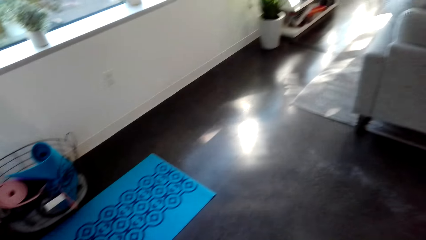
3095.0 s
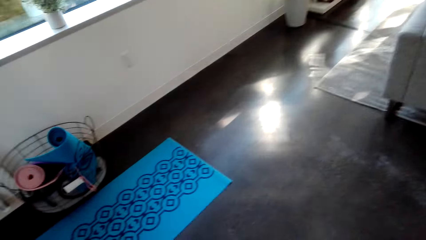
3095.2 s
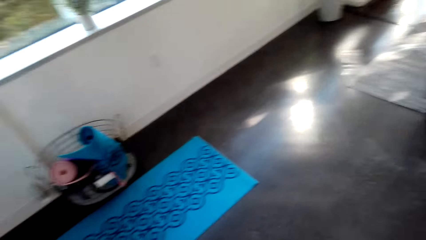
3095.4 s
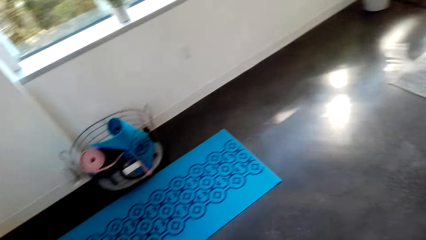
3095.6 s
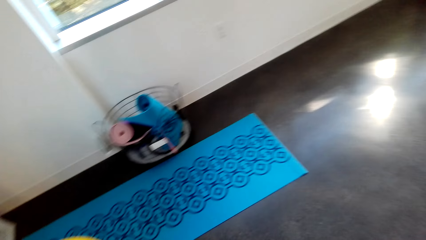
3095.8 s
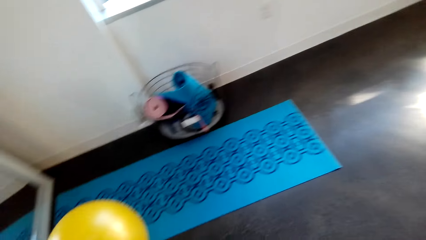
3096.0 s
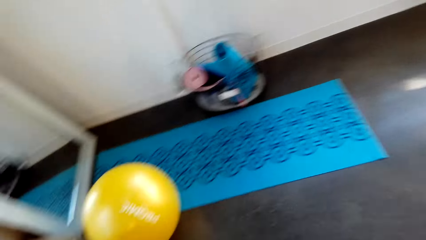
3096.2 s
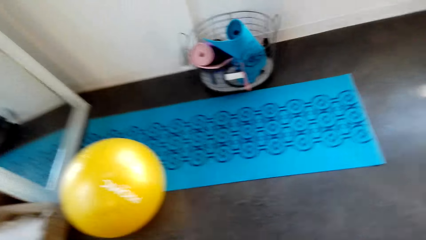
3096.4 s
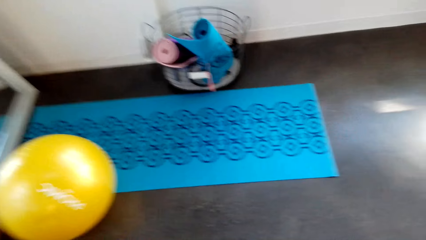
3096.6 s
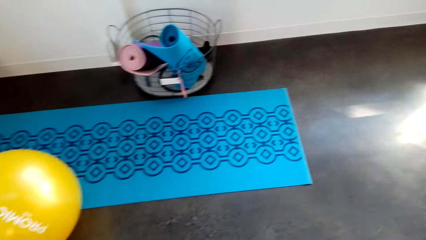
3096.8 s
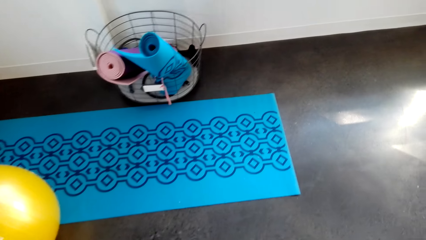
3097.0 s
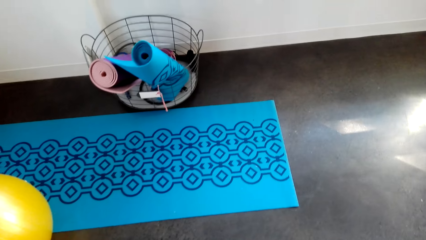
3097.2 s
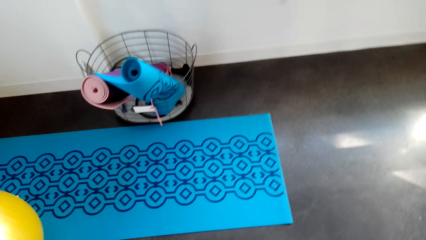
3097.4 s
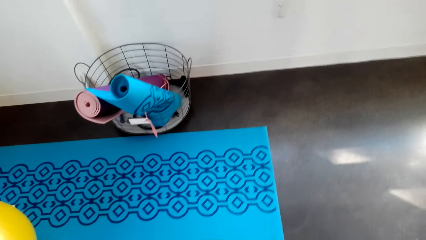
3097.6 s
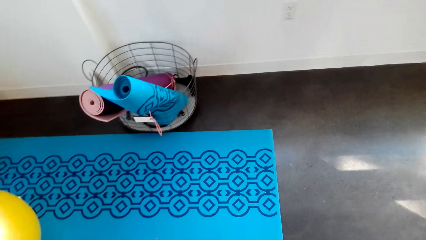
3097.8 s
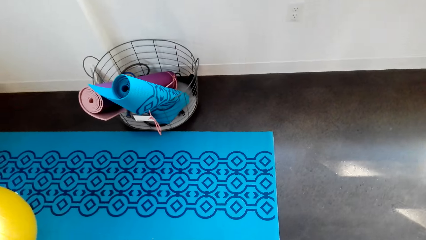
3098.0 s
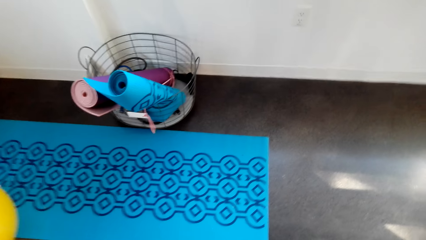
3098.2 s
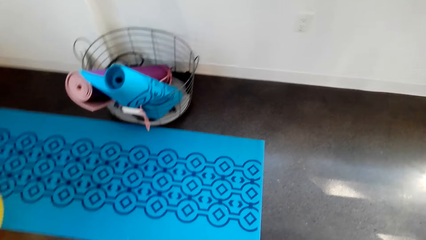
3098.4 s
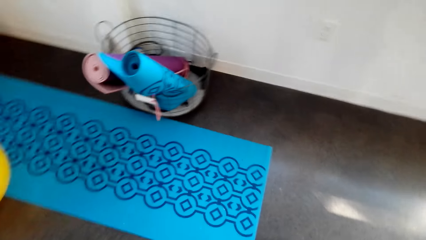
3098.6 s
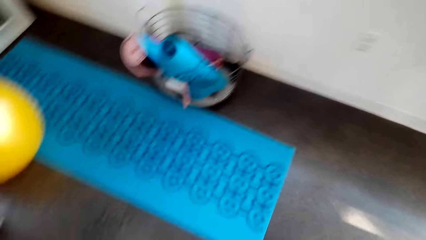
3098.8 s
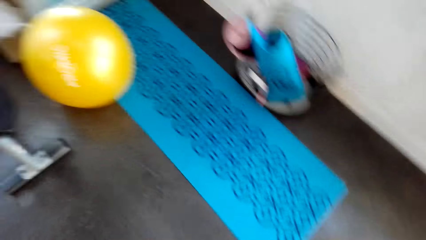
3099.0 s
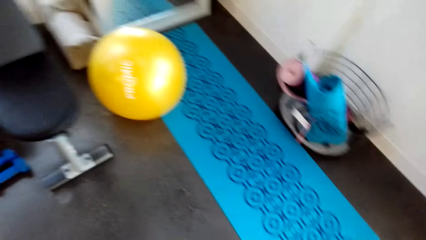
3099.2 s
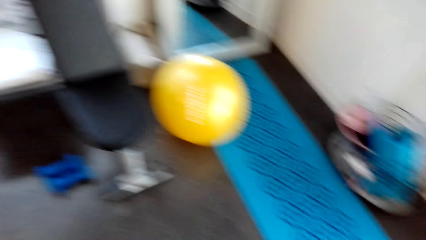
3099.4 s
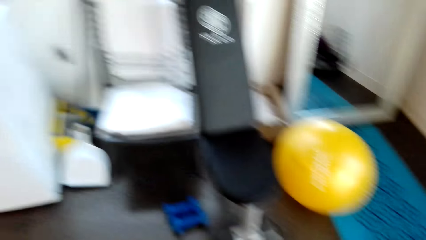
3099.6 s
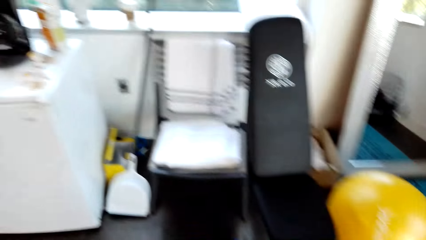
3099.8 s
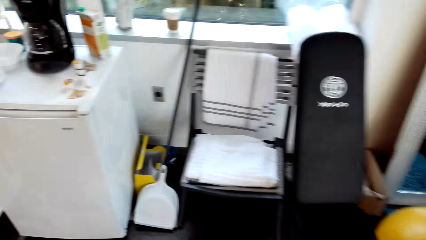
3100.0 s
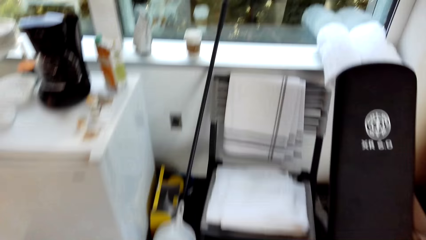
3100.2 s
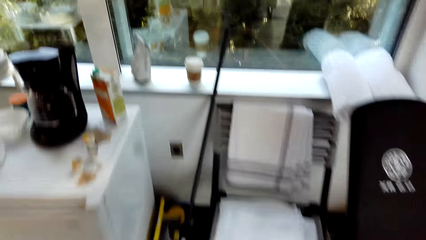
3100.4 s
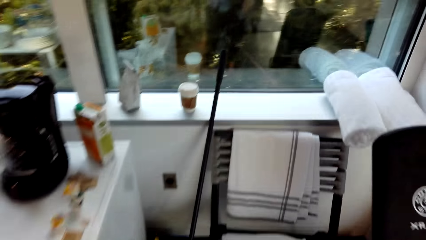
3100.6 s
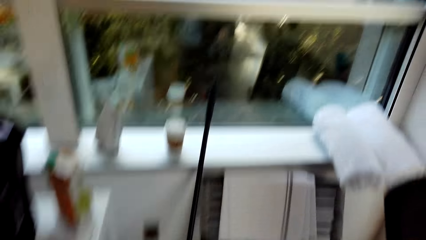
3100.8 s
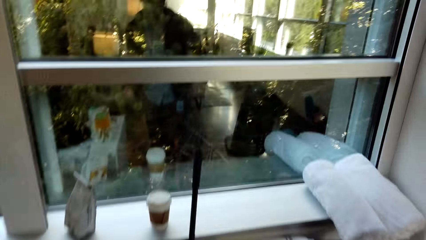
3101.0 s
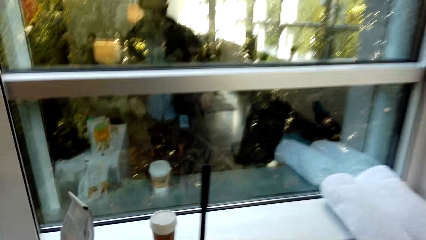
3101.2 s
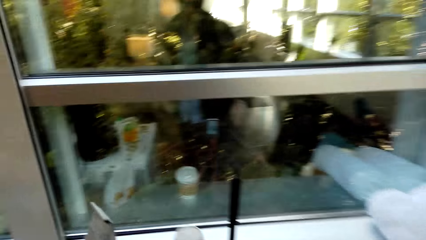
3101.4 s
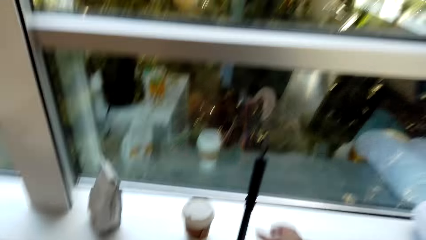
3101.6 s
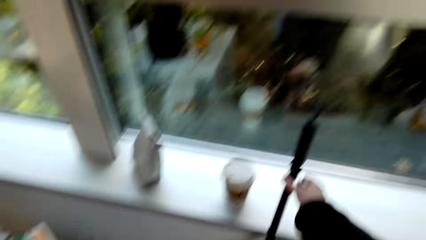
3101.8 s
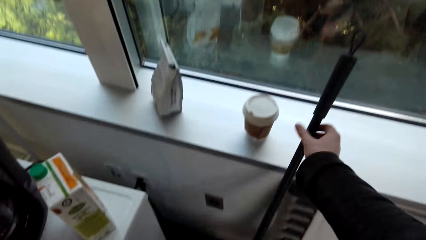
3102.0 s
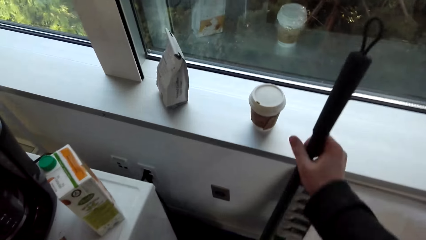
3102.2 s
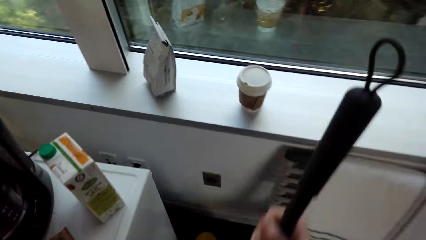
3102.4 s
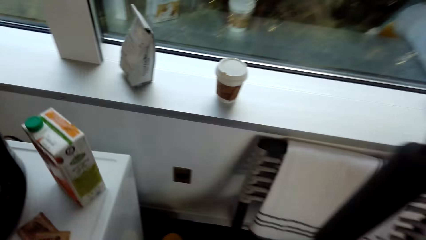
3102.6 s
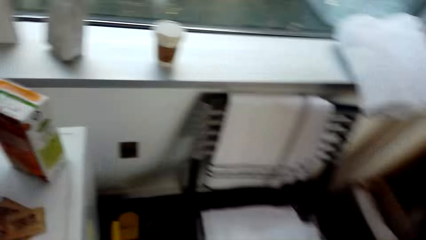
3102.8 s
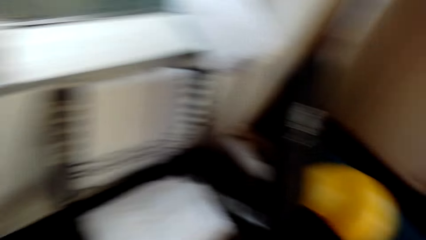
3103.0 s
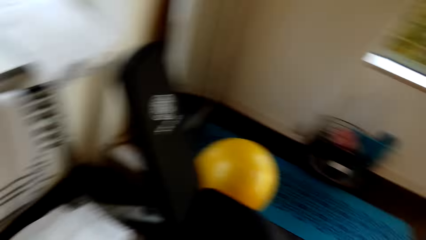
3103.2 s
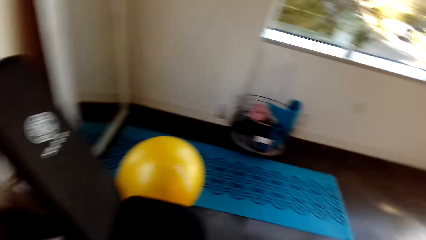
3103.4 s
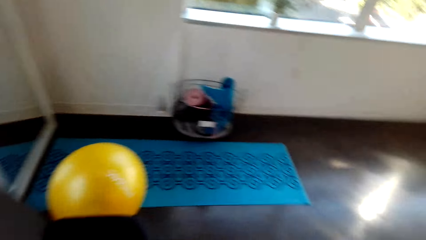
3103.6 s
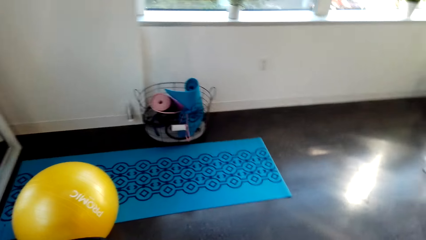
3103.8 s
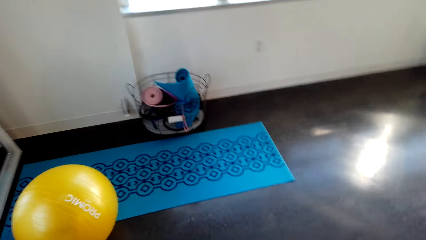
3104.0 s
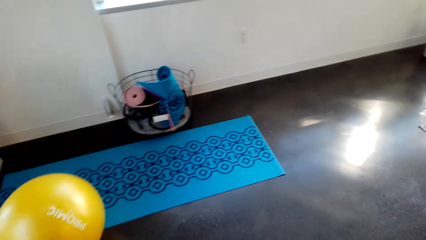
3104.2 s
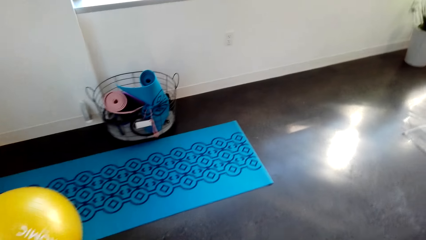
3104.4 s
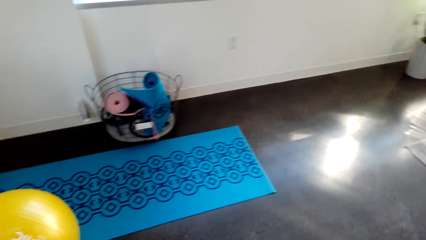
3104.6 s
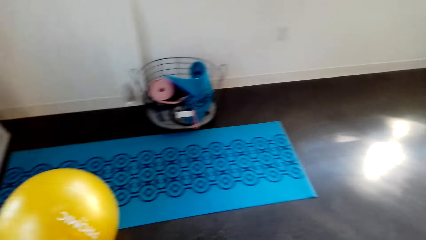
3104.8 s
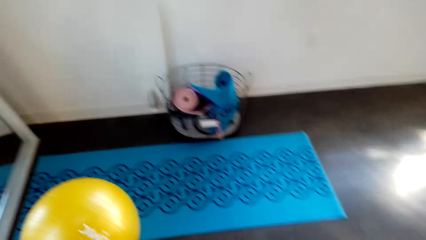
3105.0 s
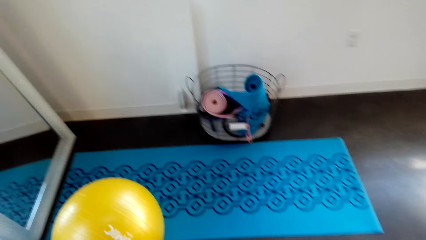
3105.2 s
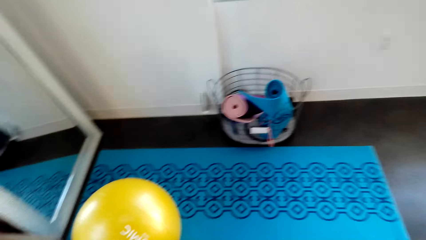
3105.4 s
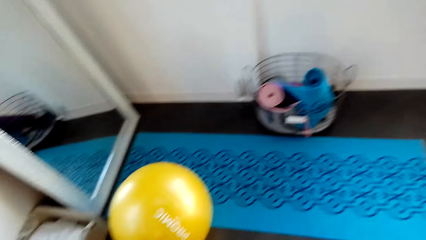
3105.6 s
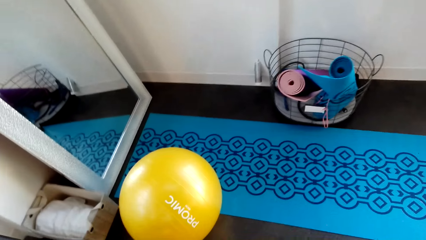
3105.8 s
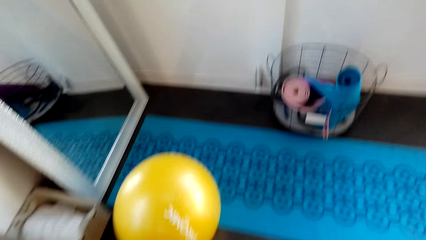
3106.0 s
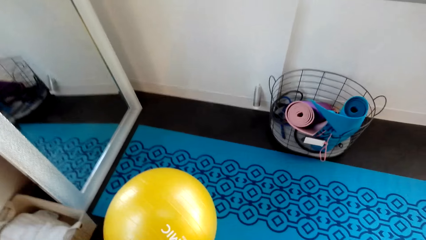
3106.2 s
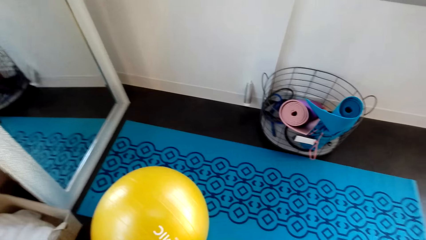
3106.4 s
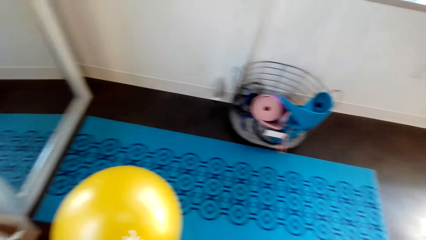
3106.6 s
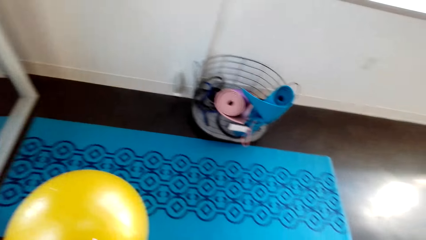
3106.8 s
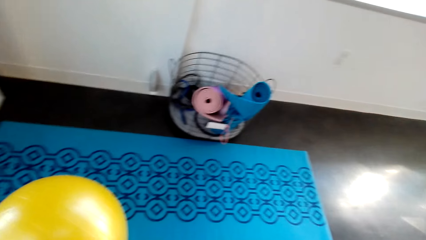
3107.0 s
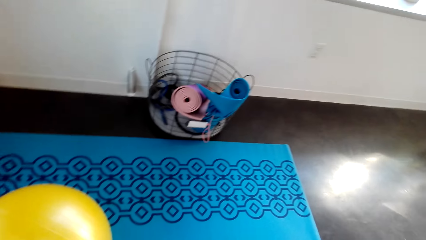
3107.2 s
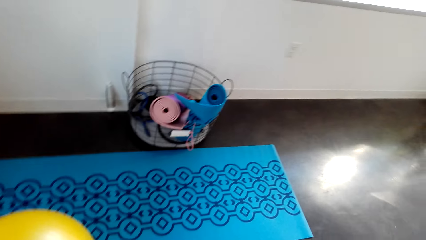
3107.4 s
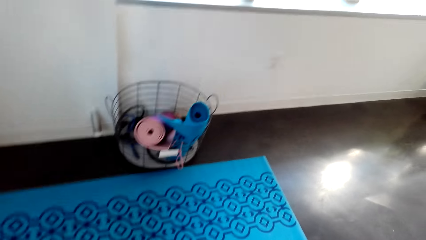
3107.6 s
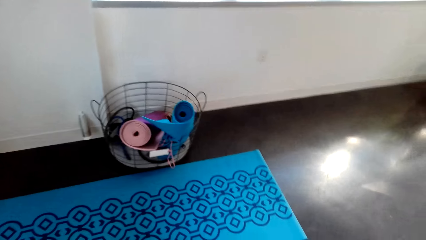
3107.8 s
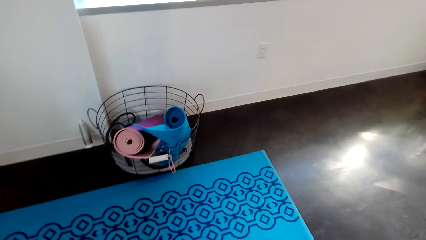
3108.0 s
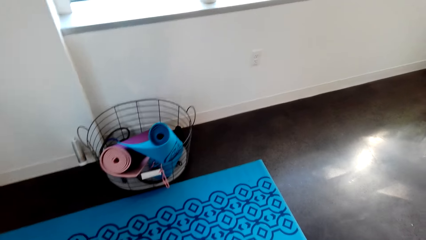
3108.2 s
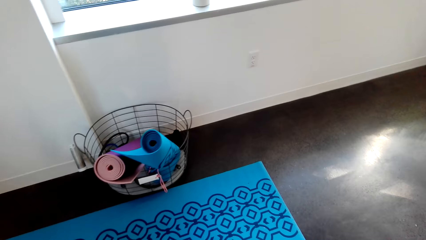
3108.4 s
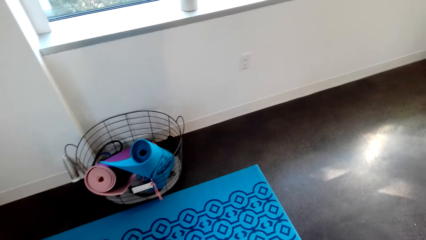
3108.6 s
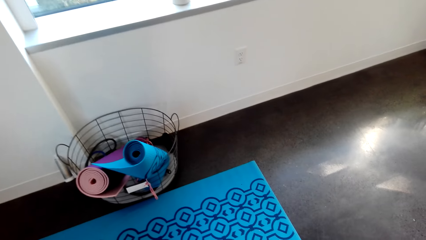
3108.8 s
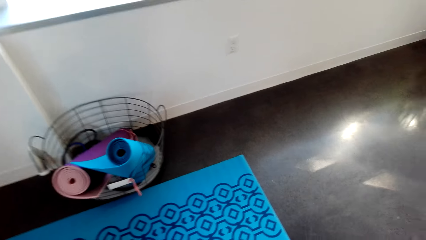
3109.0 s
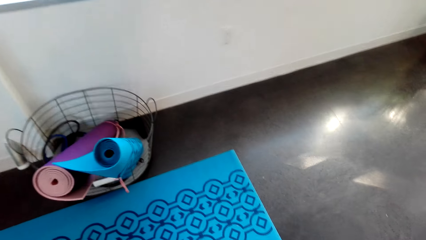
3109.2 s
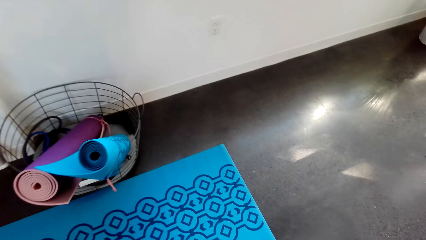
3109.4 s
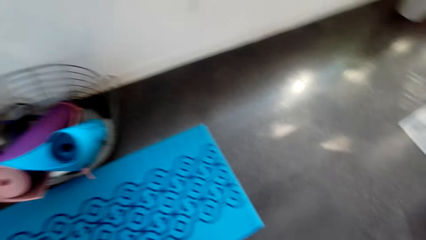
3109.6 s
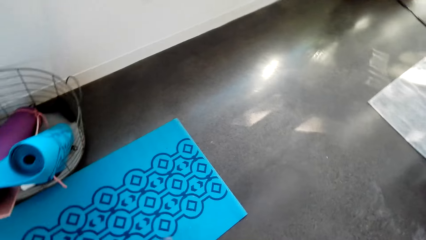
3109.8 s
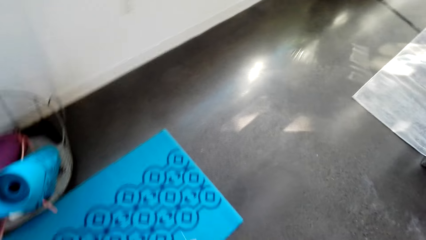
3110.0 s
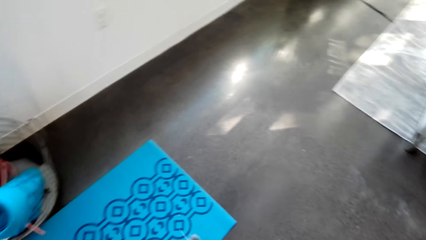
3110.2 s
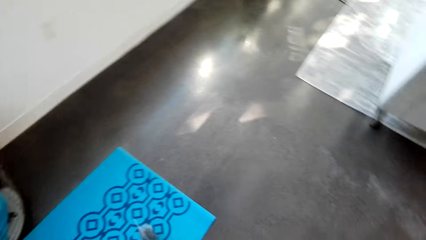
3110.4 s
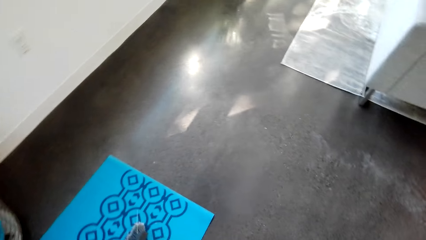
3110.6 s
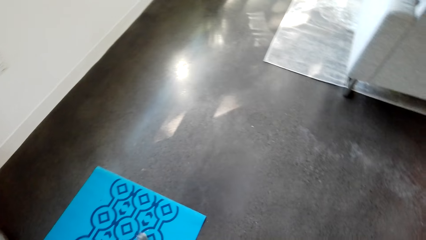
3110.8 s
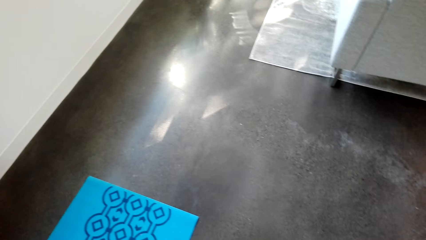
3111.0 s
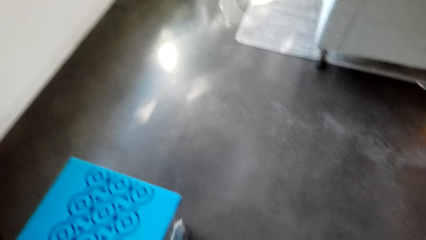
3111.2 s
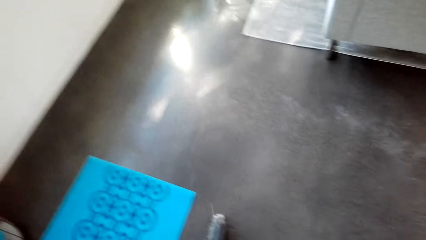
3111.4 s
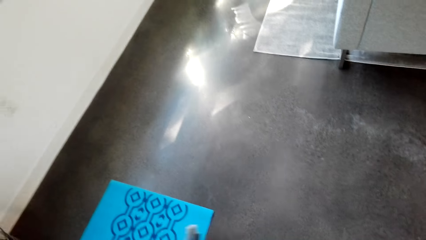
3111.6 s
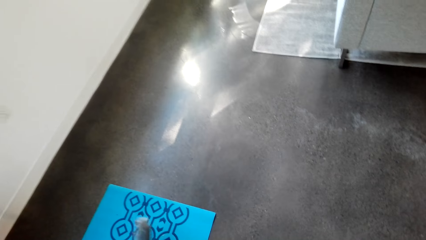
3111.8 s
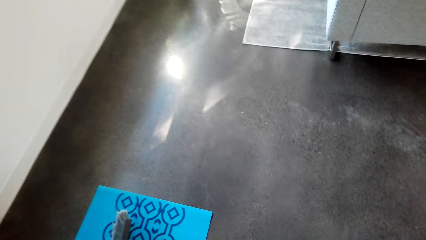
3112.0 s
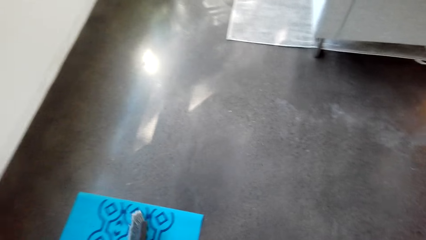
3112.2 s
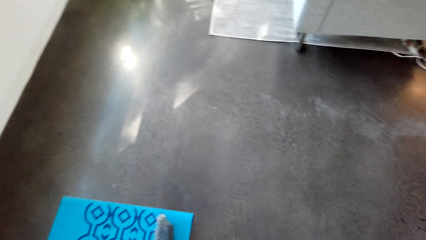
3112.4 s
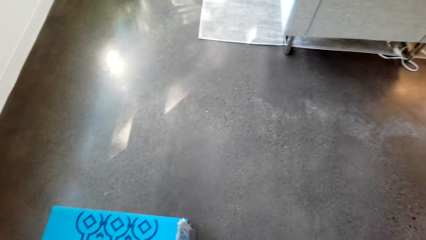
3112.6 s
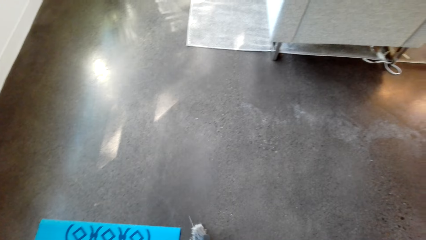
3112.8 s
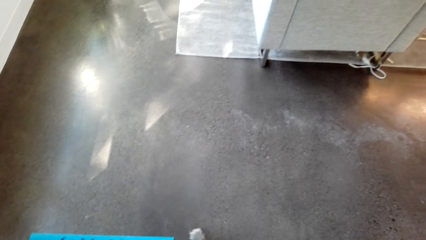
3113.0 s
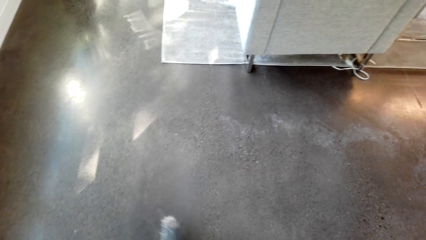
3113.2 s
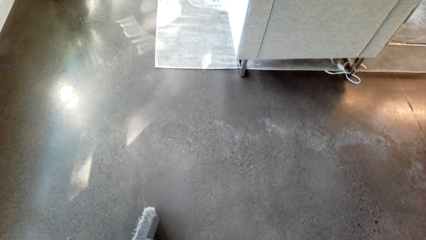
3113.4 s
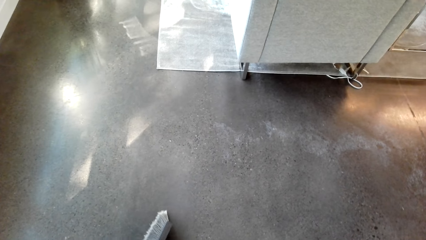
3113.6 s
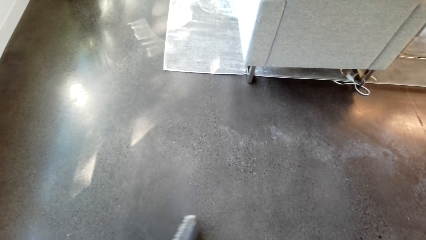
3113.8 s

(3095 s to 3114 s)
The camera wearer picks up the brush broom. They walk around. They sweep the exercising mat with the brush broom. They sweep the floor using the brush broom.
